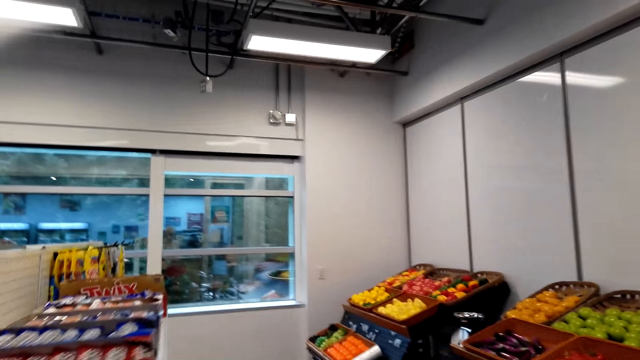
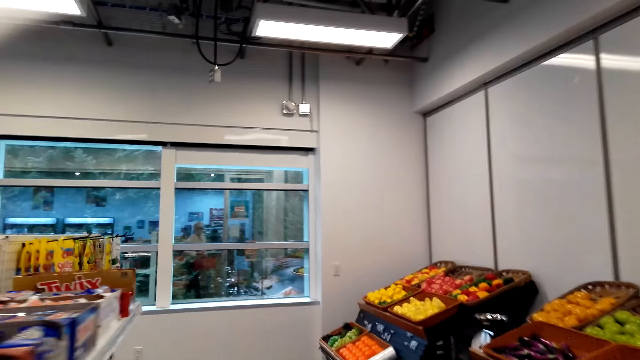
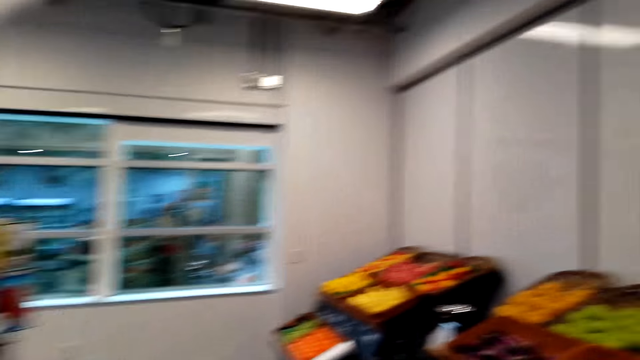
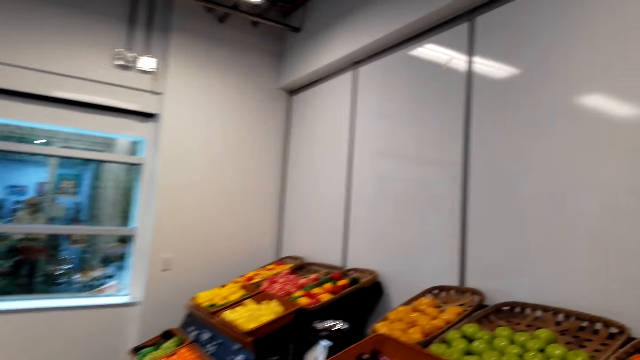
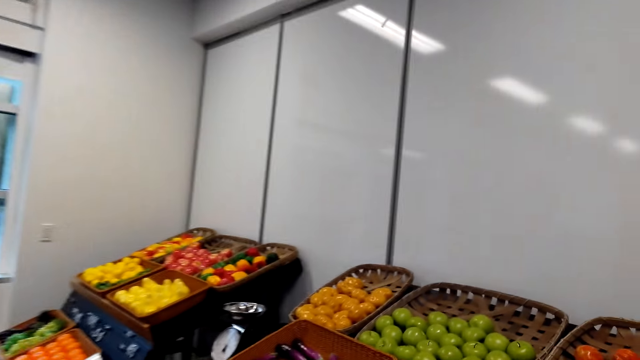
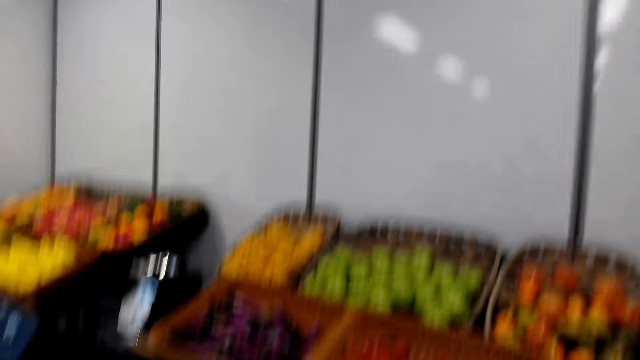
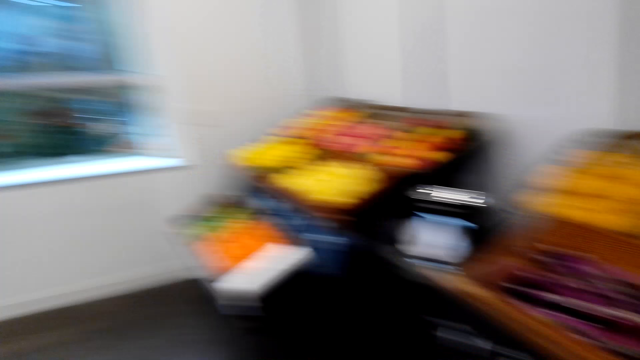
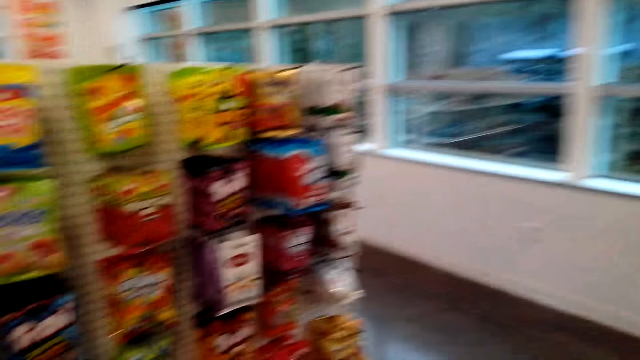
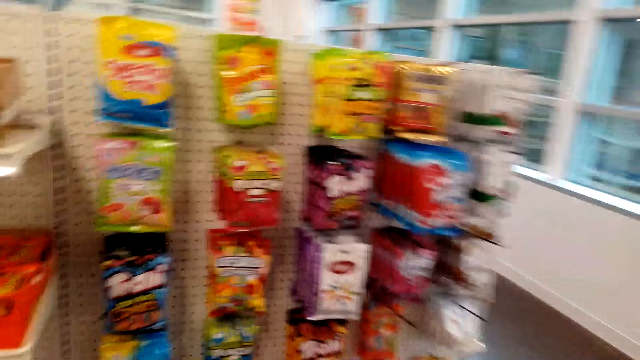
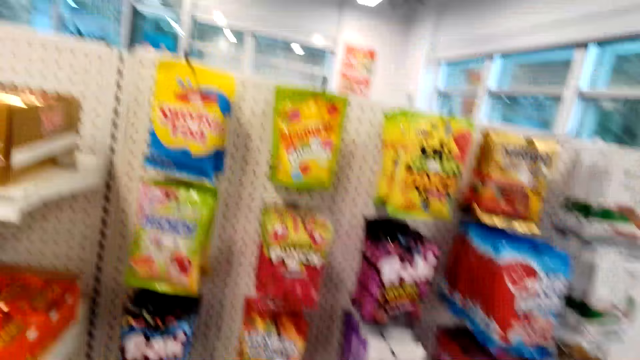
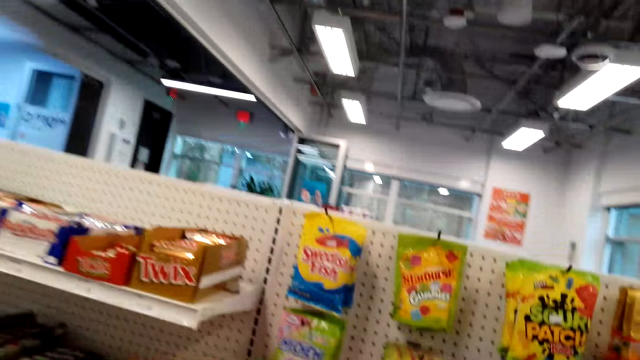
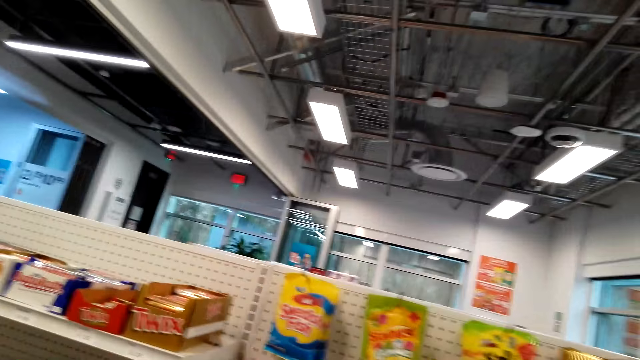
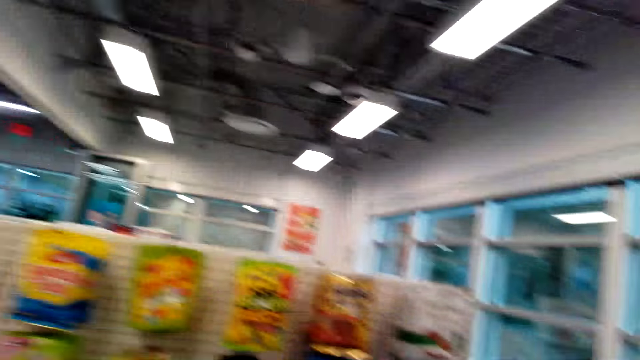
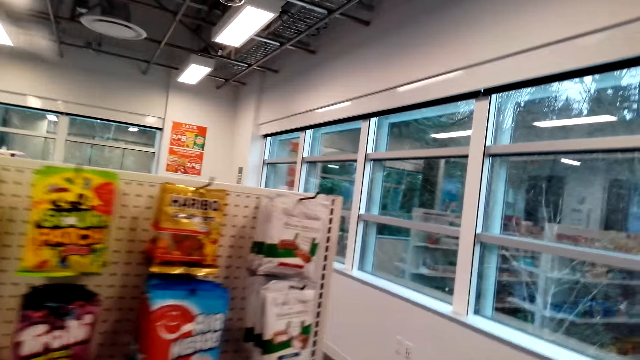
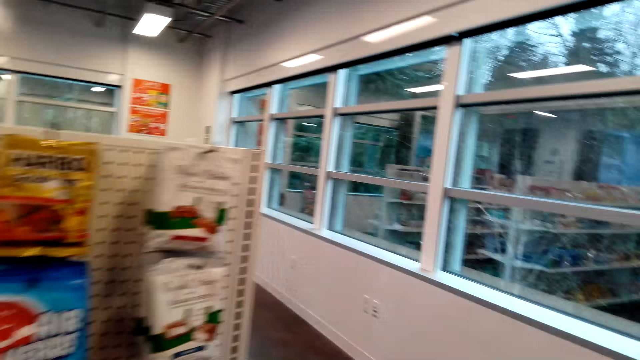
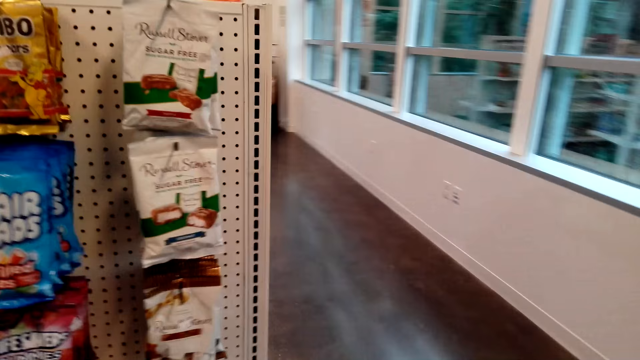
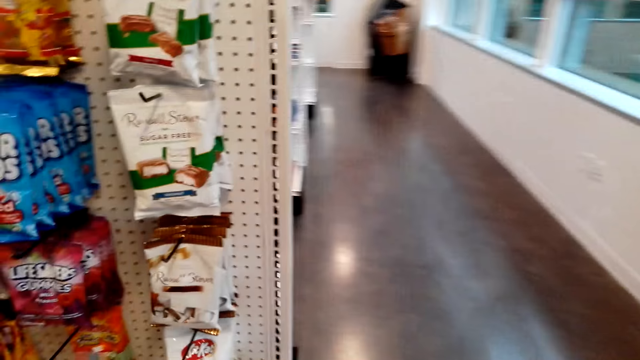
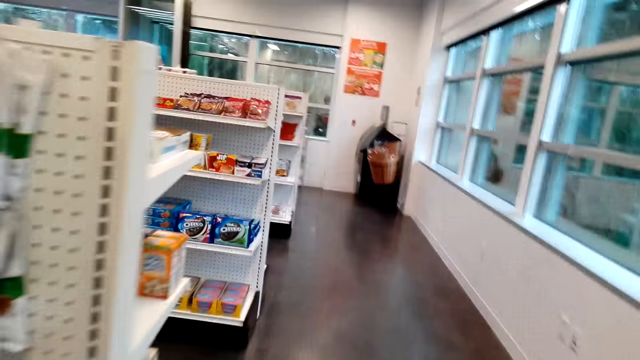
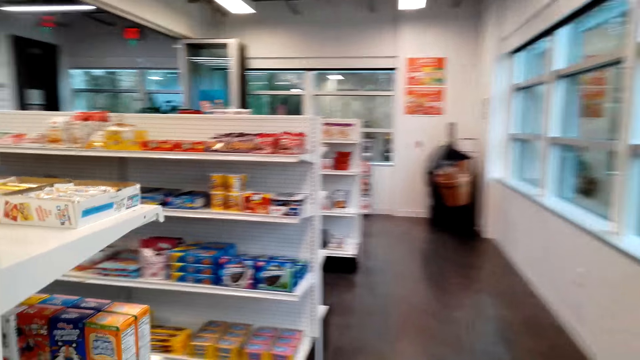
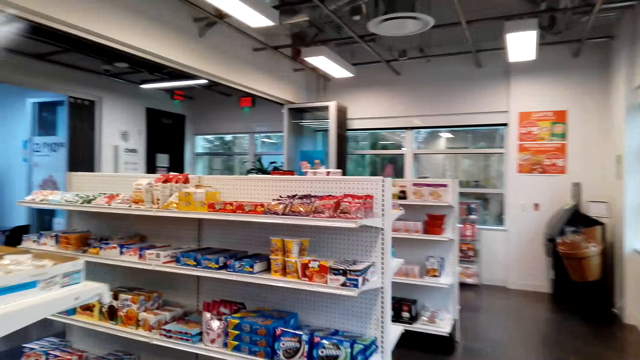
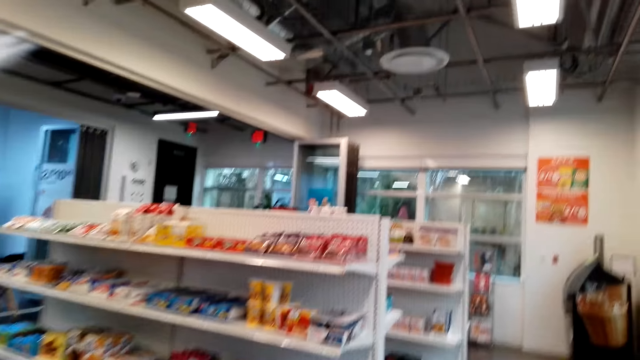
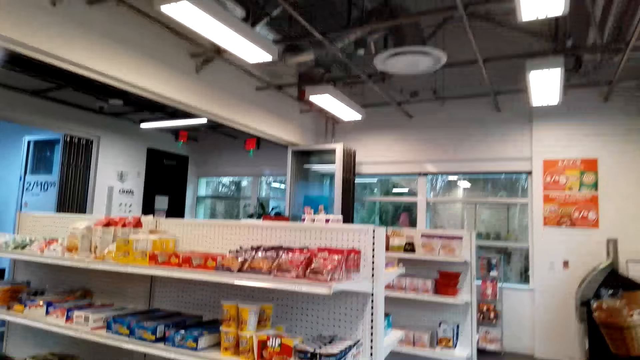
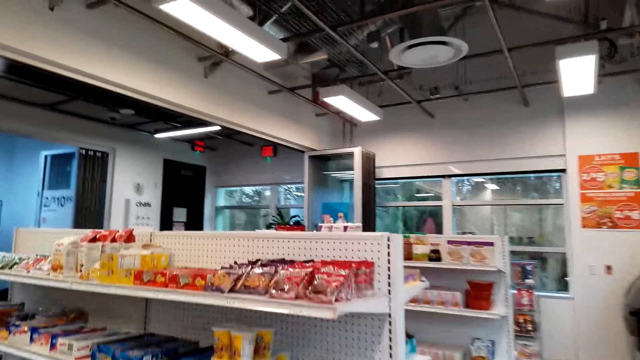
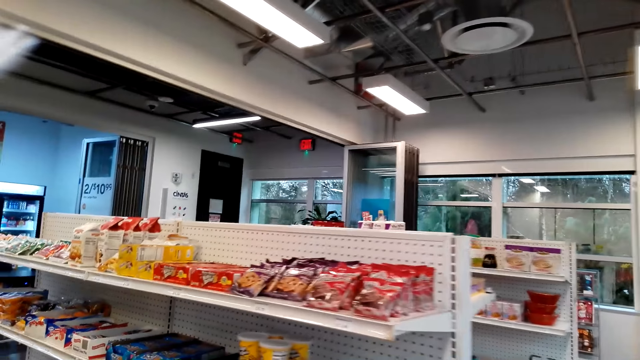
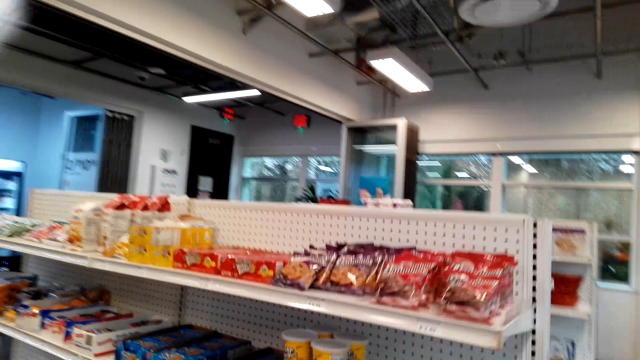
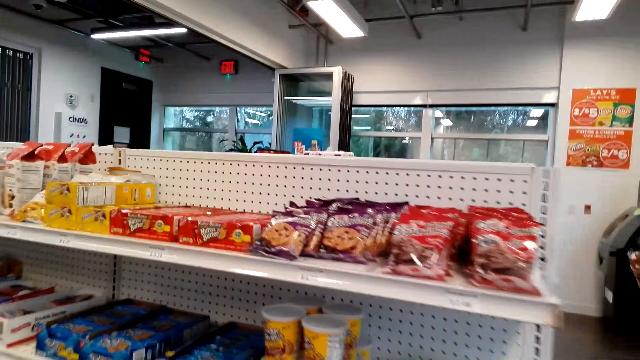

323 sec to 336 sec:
The camera wearer walks around the store. They walk around in the supermarket.

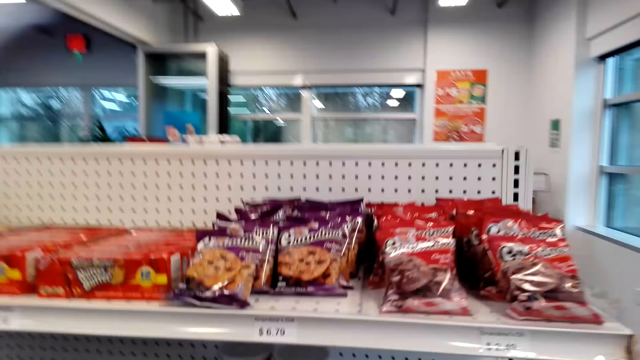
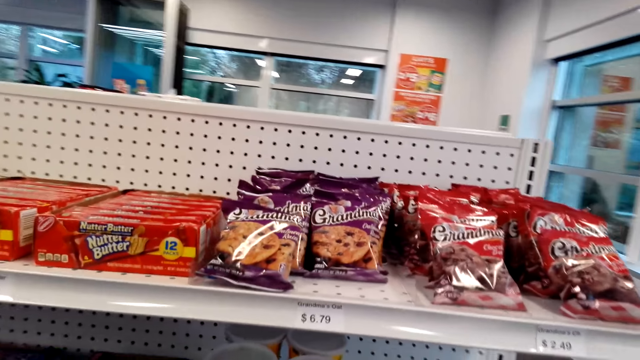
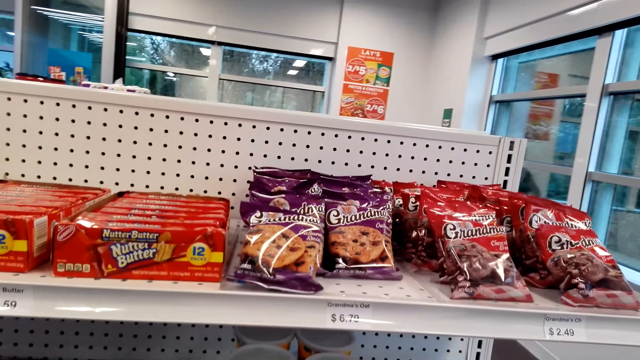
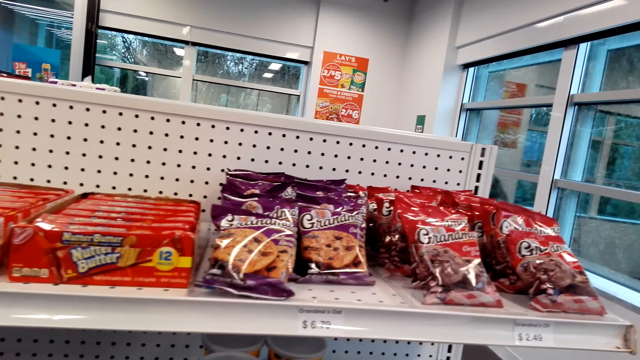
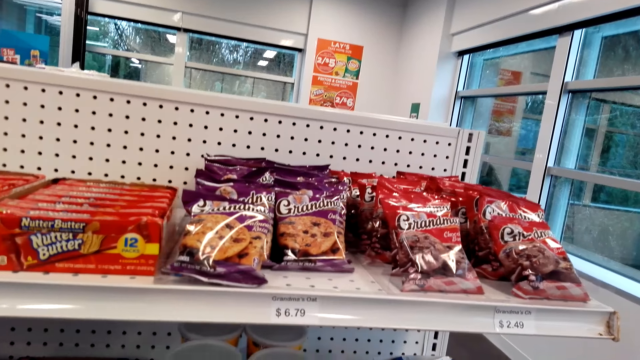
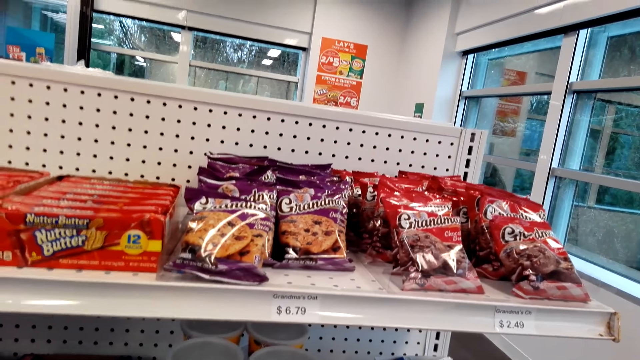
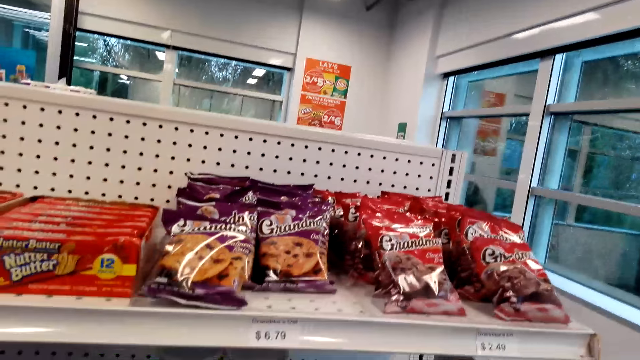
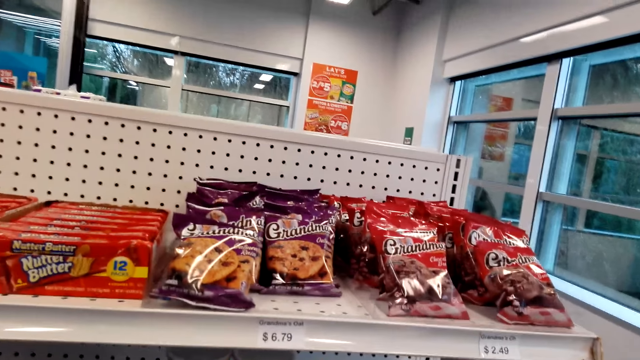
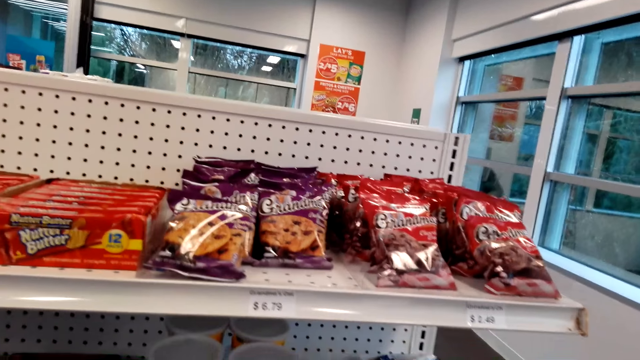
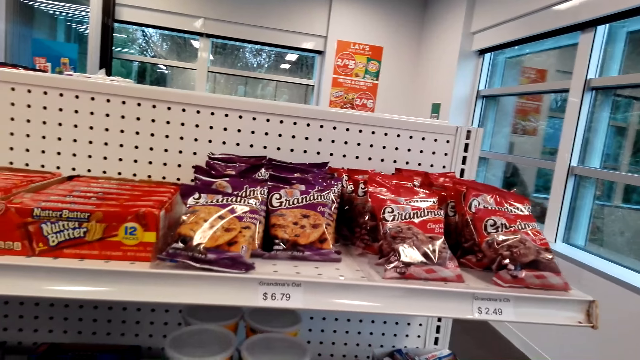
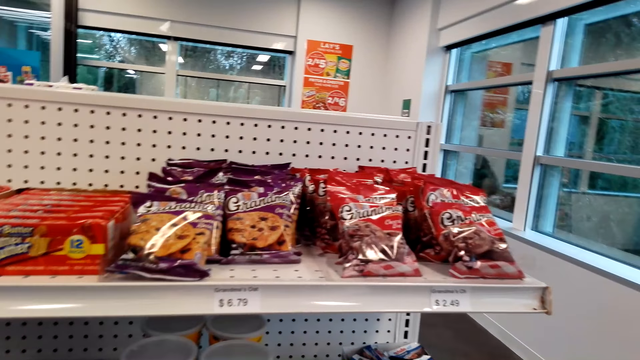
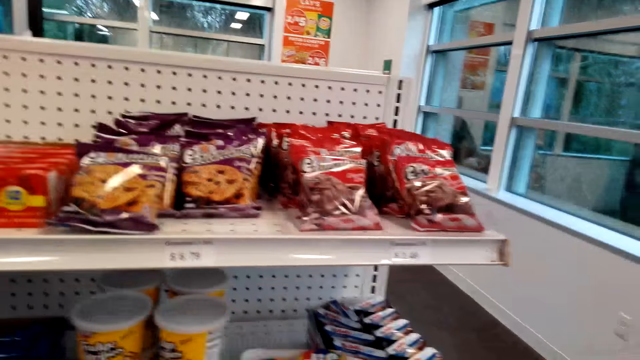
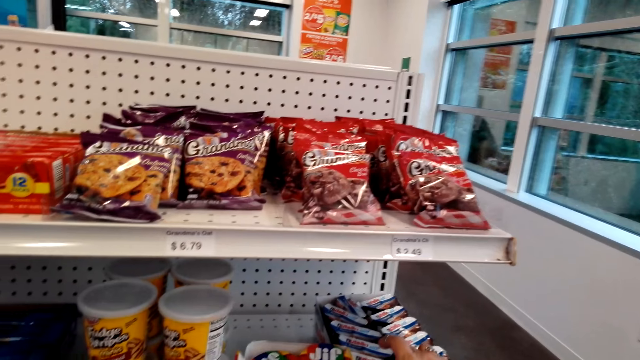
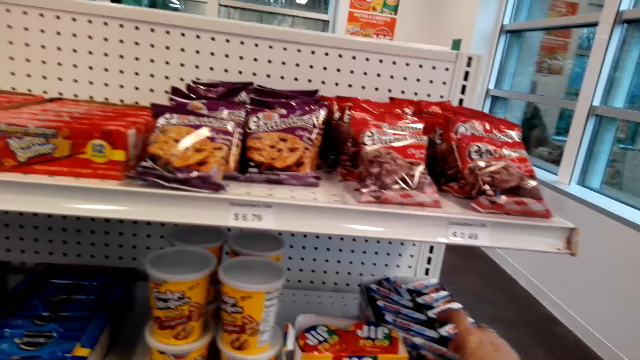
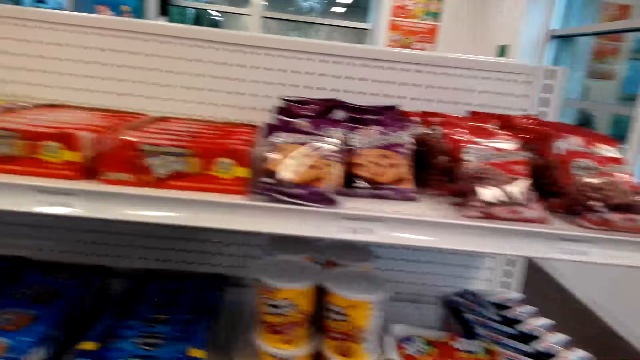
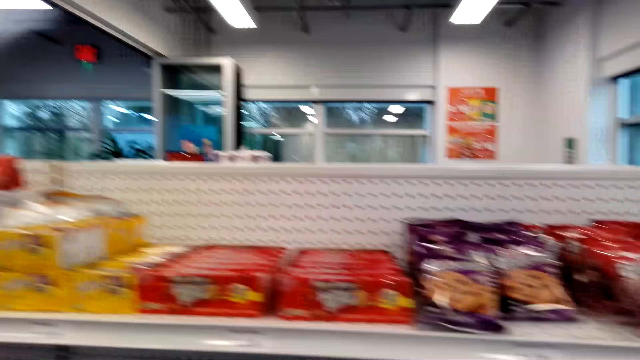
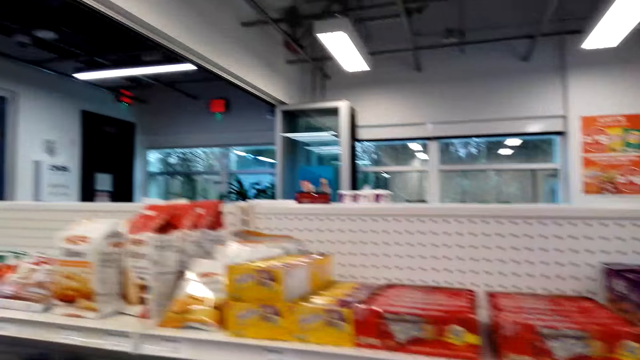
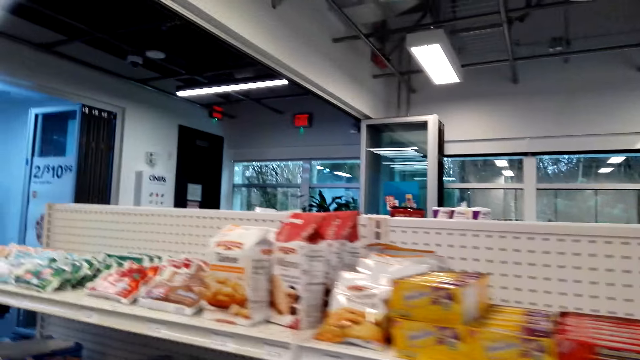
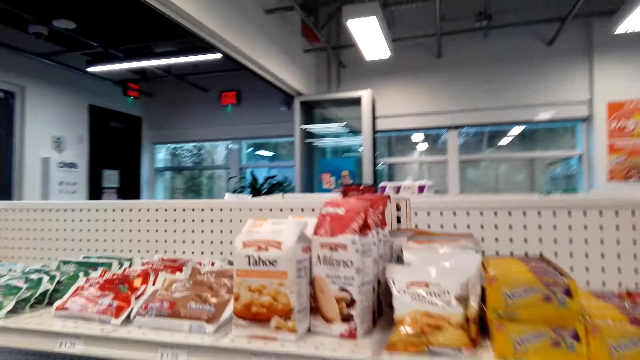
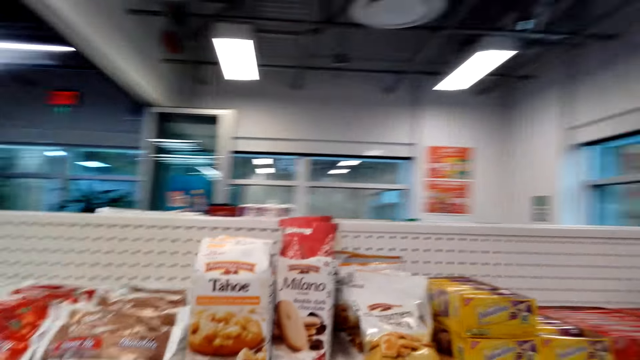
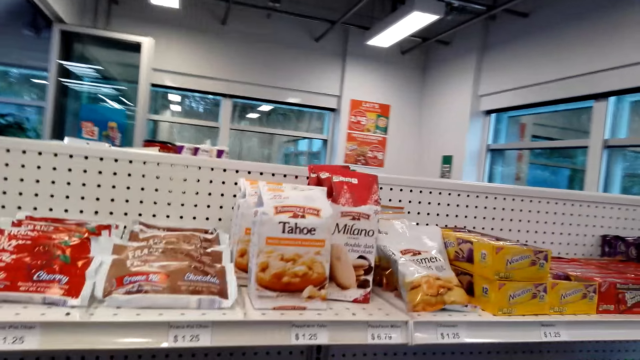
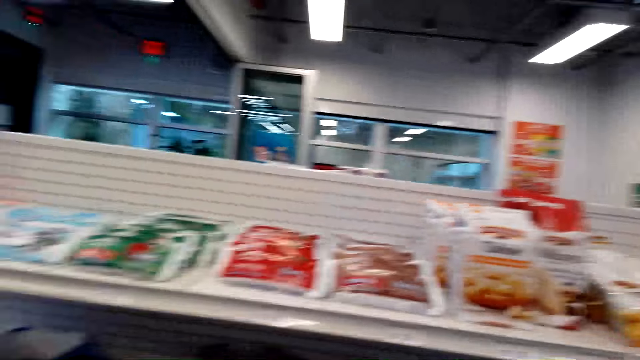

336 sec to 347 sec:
The camera wearer picks up a snack on the shelf.
